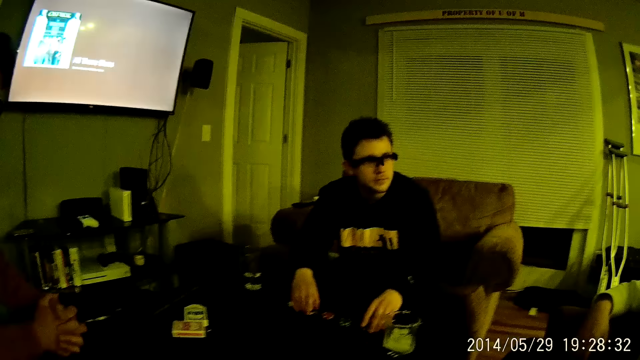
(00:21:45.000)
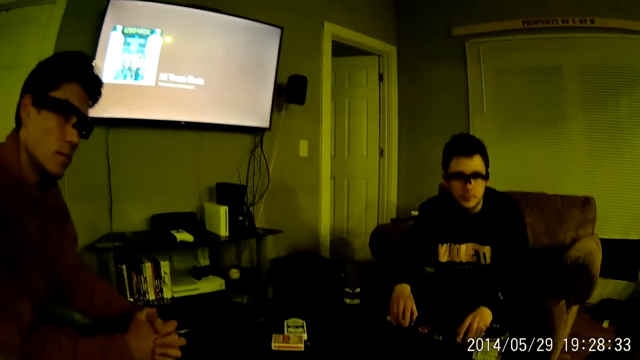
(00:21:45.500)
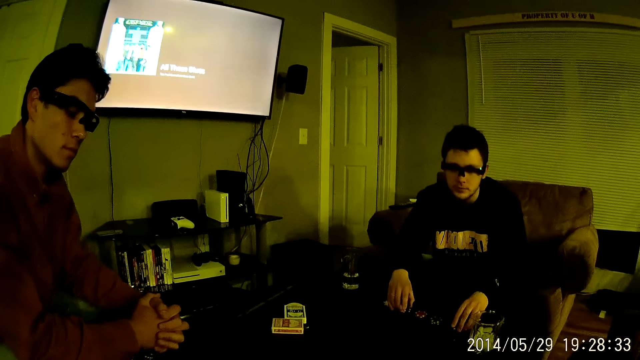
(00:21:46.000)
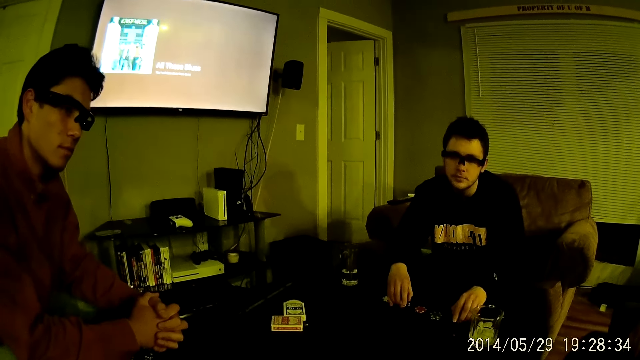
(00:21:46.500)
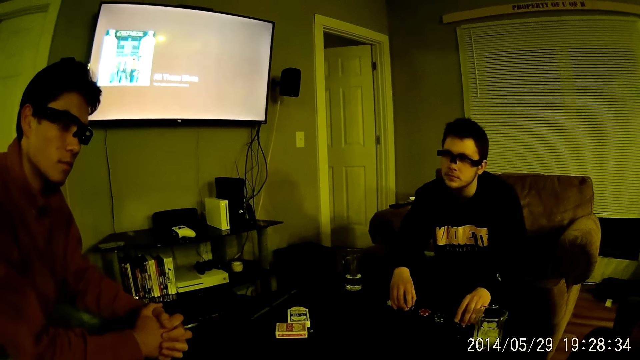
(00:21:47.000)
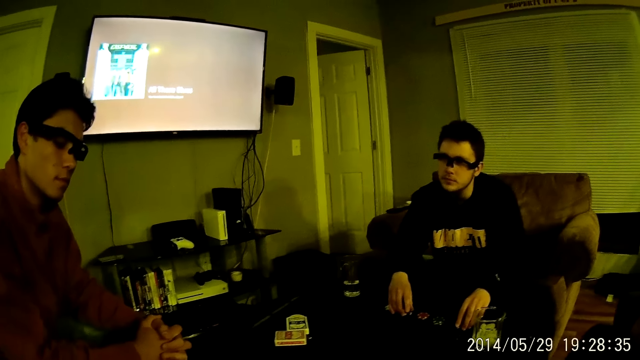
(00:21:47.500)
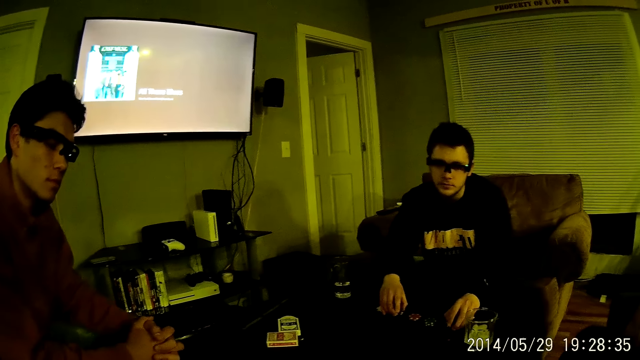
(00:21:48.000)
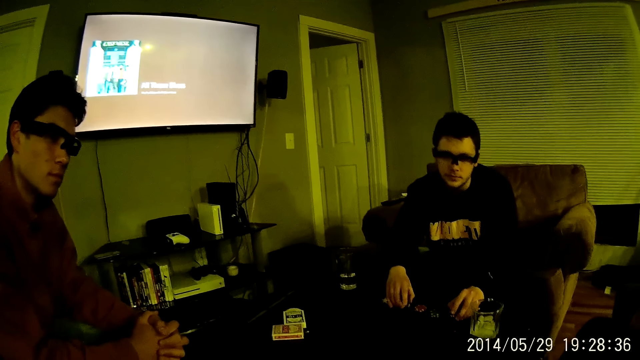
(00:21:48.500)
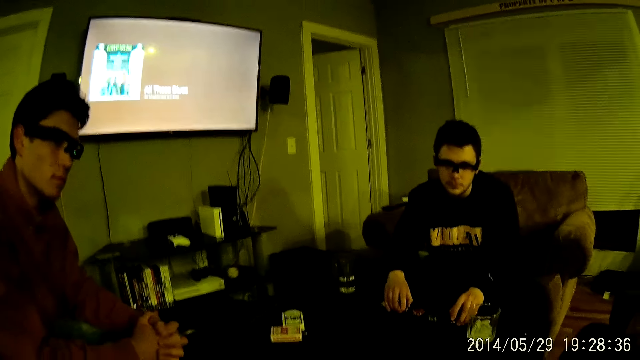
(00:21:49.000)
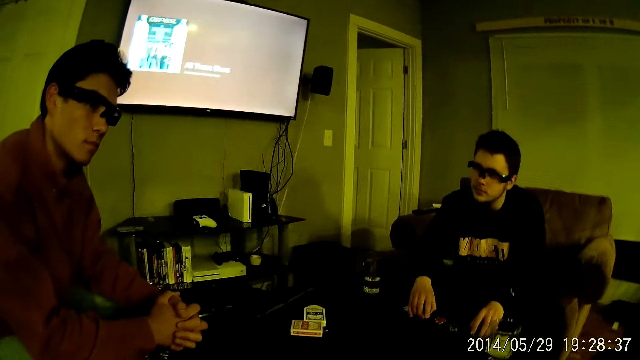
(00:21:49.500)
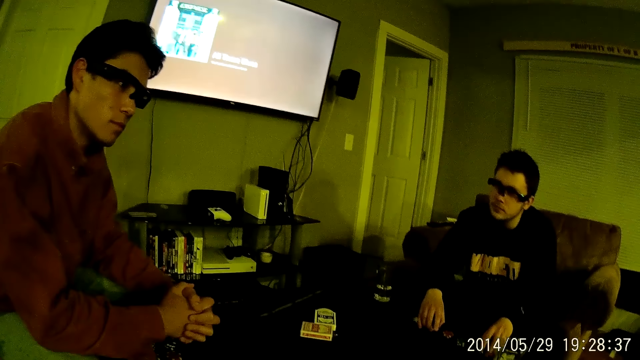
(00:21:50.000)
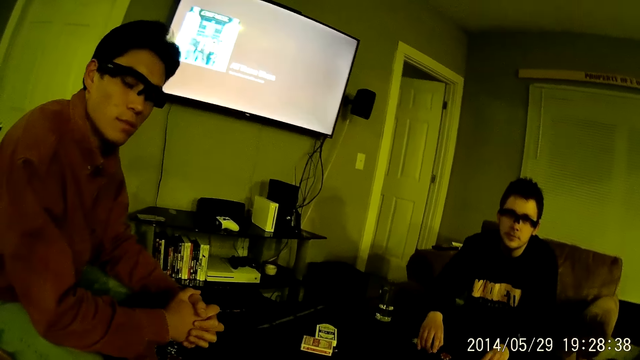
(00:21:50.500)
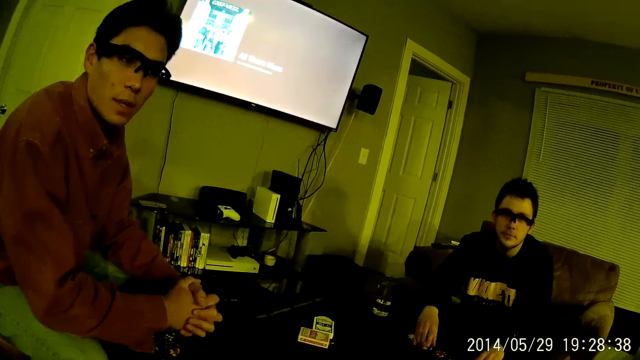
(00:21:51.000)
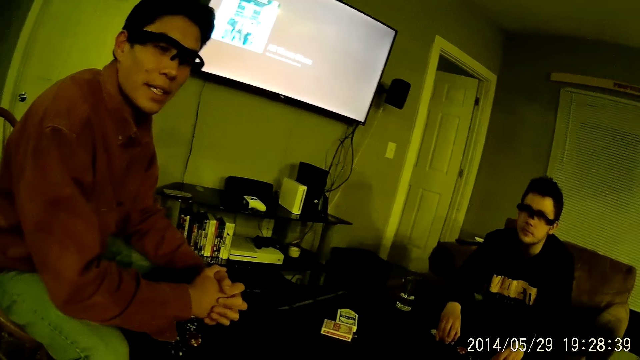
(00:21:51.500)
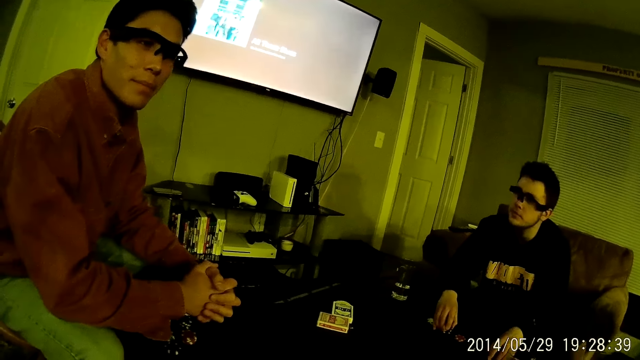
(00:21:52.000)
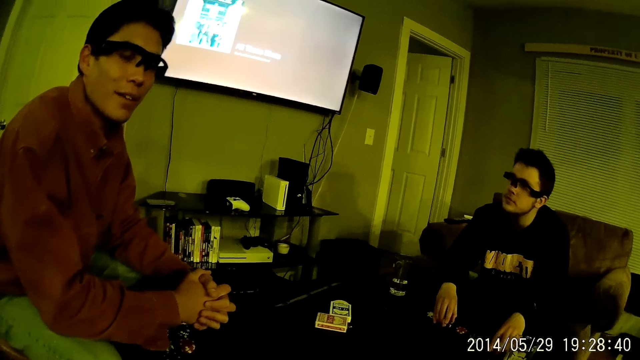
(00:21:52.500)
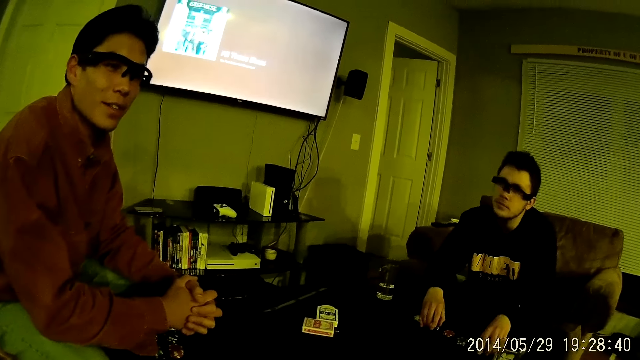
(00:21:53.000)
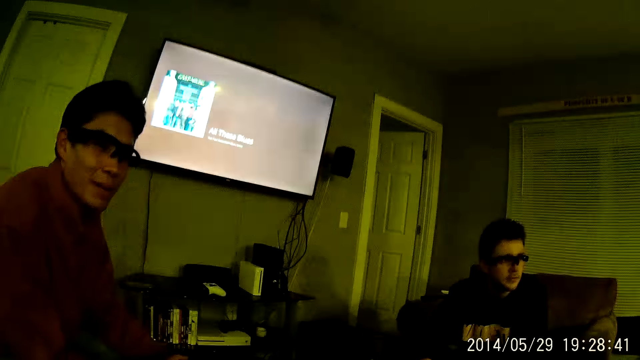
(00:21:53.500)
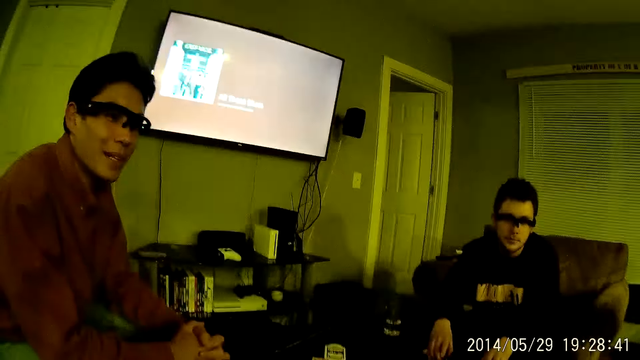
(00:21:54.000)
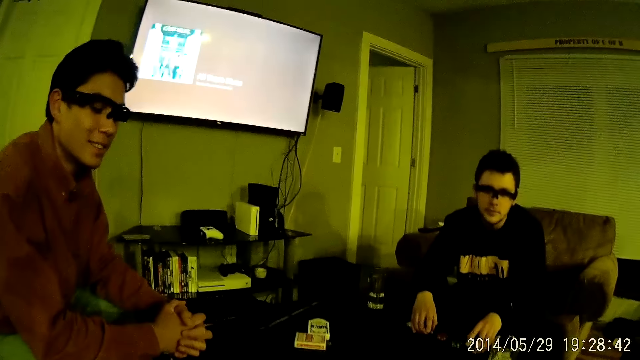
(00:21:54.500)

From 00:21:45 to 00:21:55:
The camera wearer talks. A man talks.

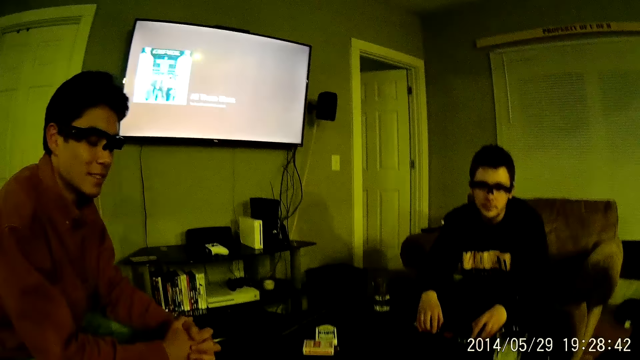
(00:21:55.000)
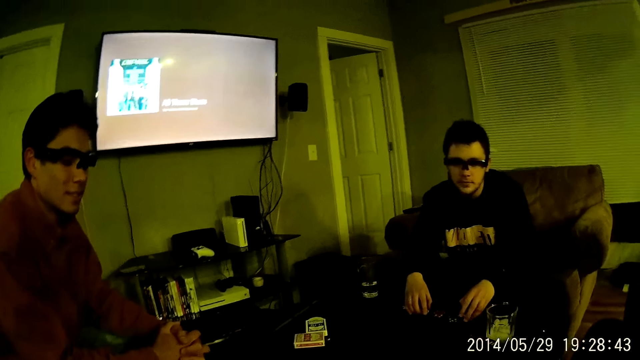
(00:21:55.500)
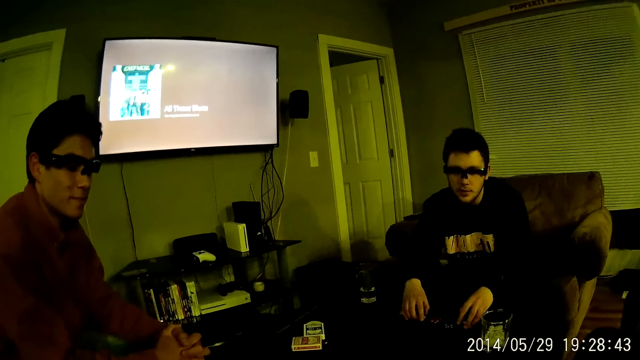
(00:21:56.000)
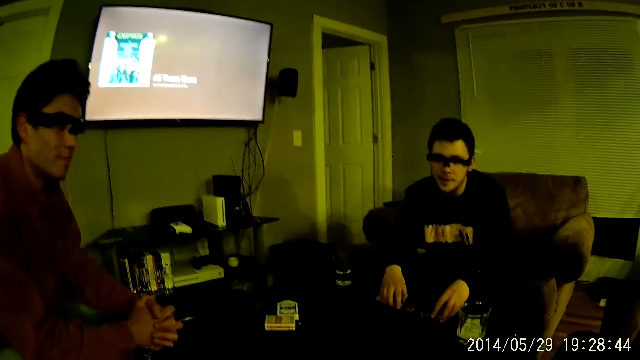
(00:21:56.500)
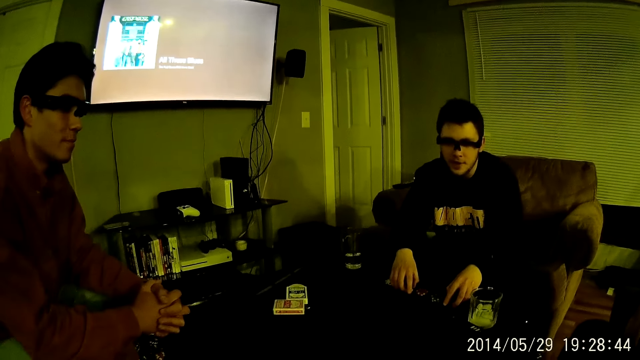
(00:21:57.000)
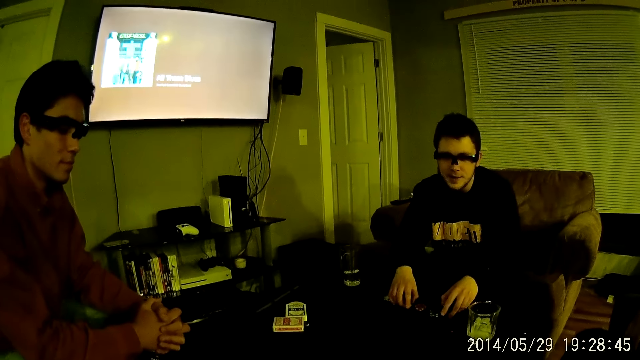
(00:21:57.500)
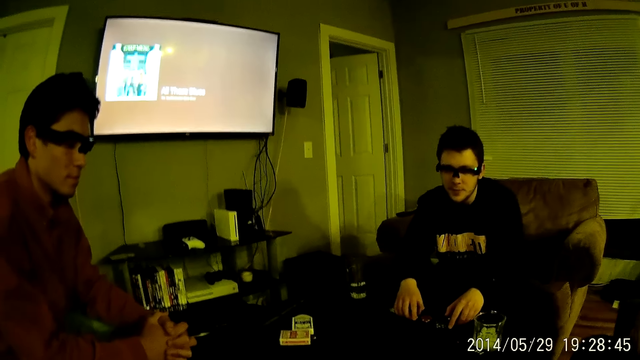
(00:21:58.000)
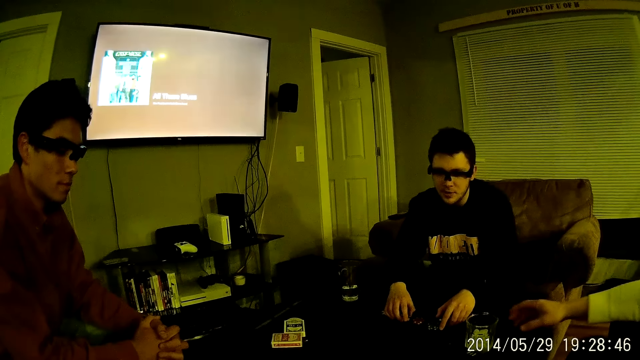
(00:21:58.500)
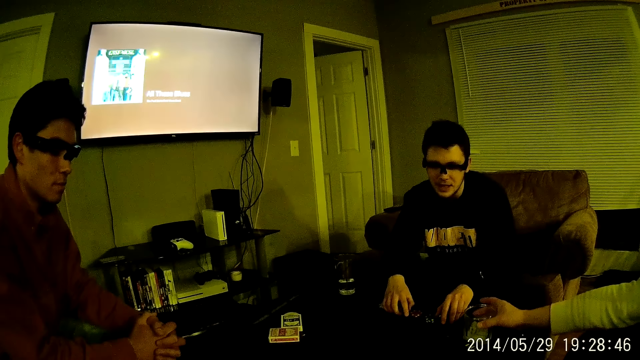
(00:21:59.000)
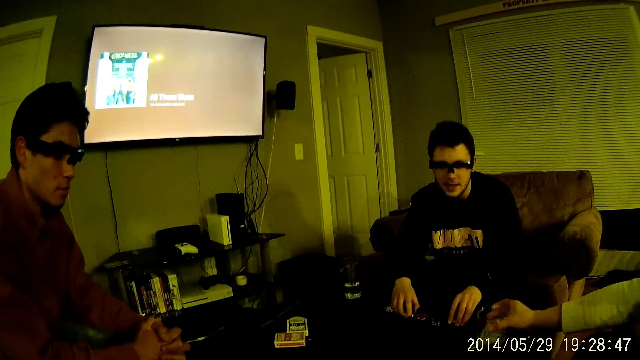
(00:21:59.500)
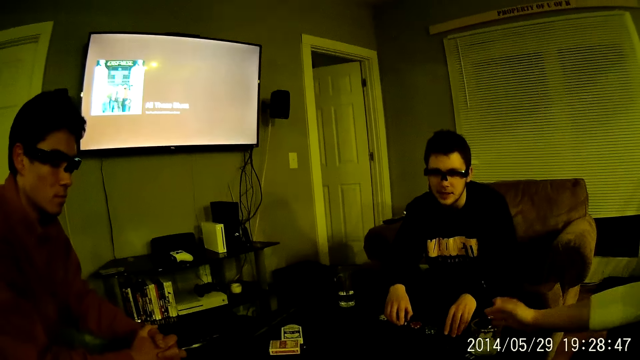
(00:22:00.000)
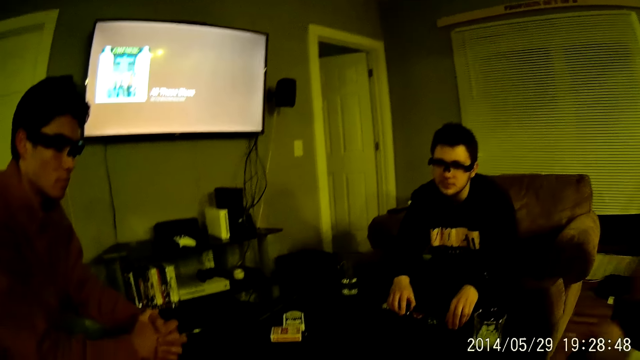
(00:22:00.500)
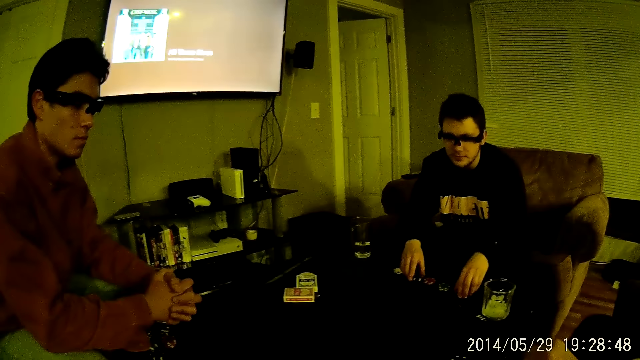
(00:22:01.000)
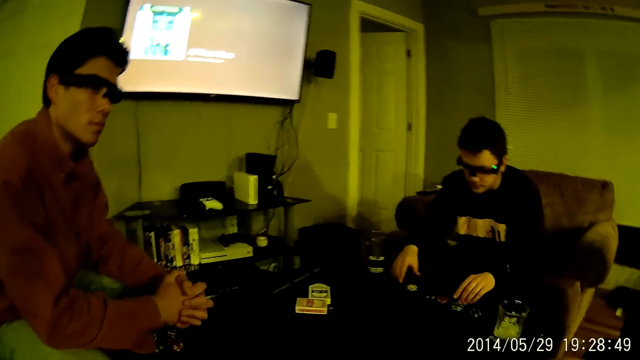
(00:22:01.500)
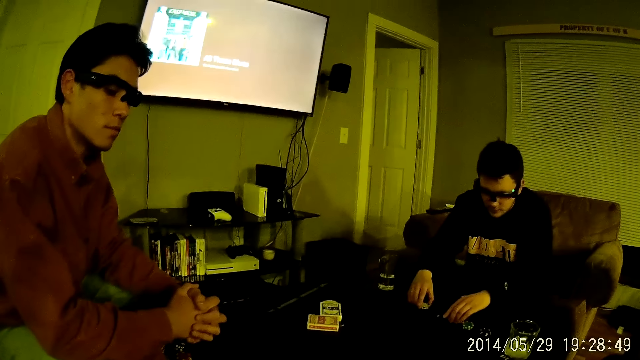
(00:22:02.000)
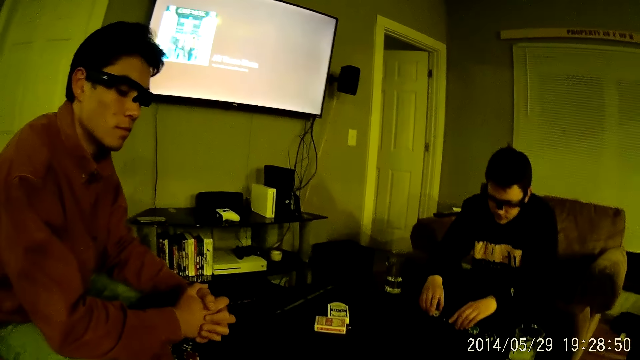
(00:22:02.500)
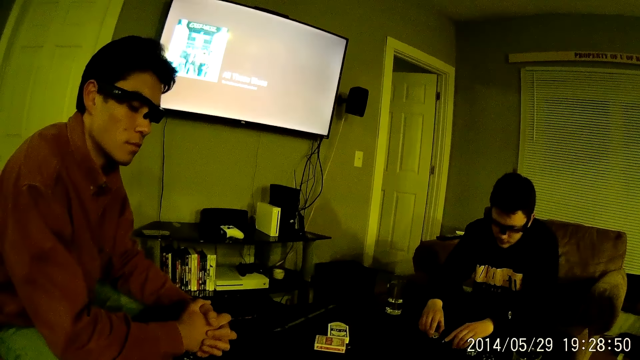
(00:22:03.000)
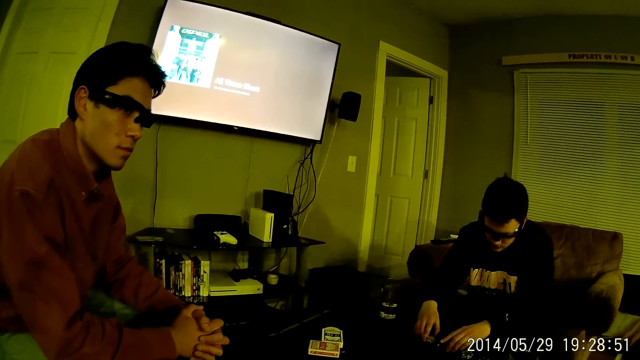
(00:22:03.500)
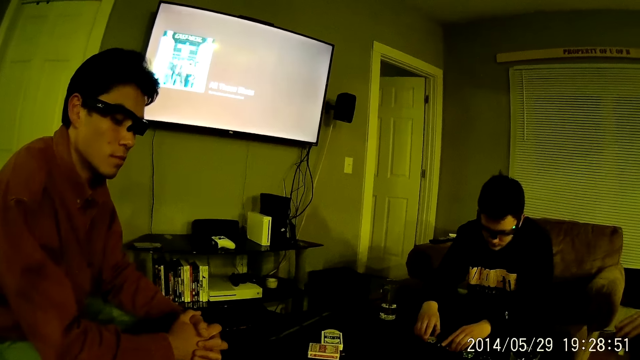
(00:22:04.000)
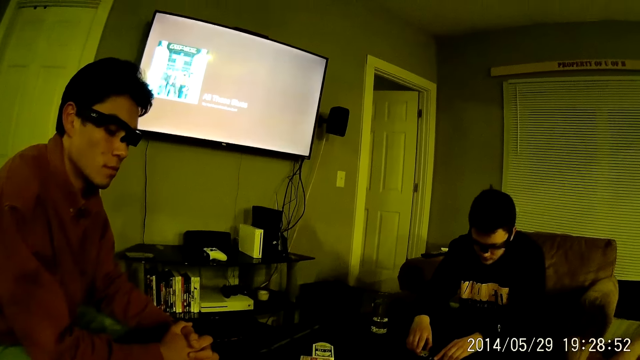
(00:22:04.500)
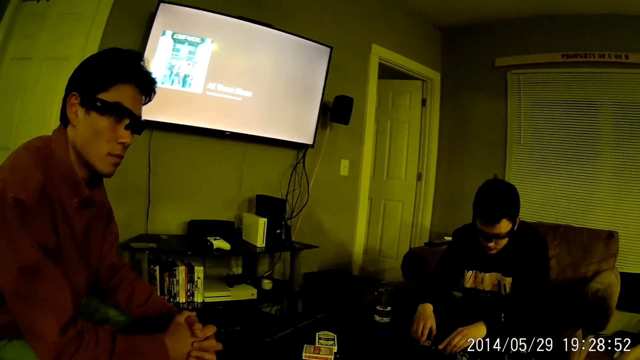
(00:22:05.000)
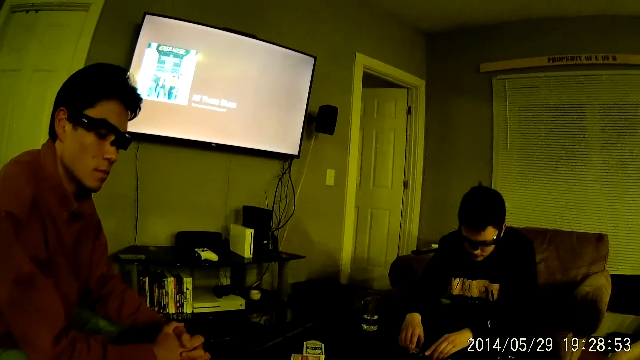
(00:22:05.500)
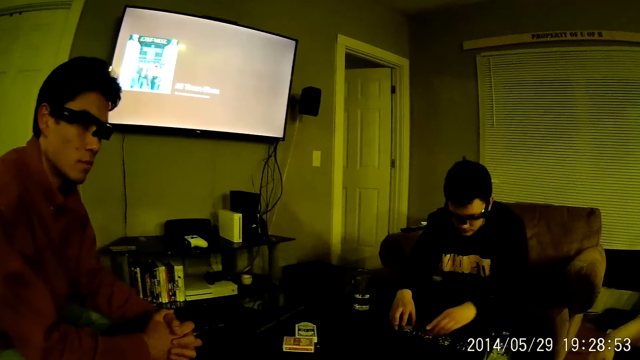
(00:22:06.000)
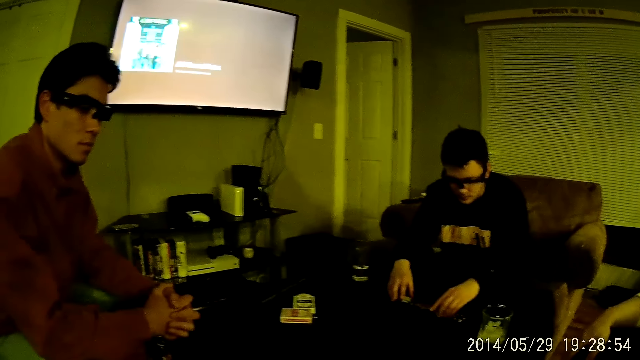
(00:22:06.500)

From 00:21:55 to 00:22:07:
The camera wearer looks around. A man talks. Another man touches the glass of water on the table with his right hand. The other man moves the glass. Another man plays with the chips on the table with both hands.
